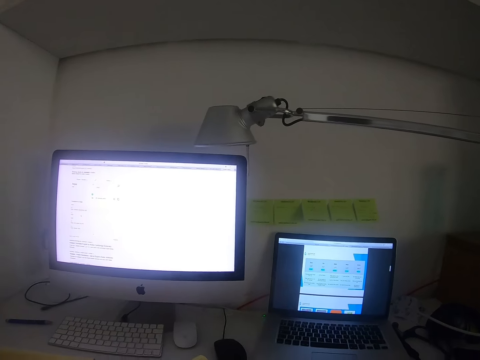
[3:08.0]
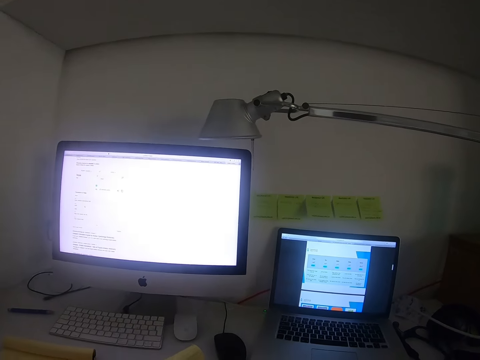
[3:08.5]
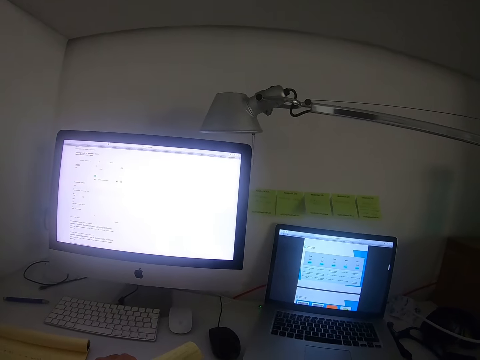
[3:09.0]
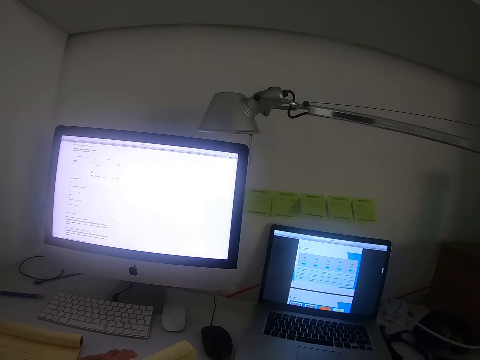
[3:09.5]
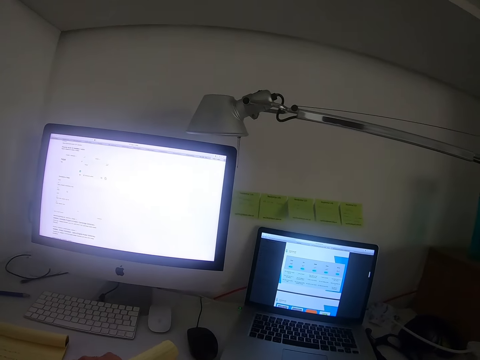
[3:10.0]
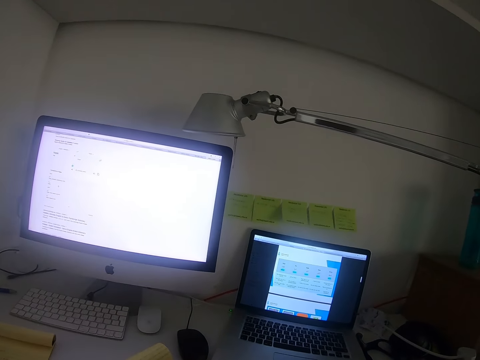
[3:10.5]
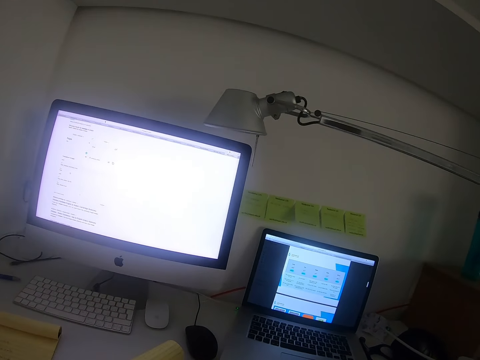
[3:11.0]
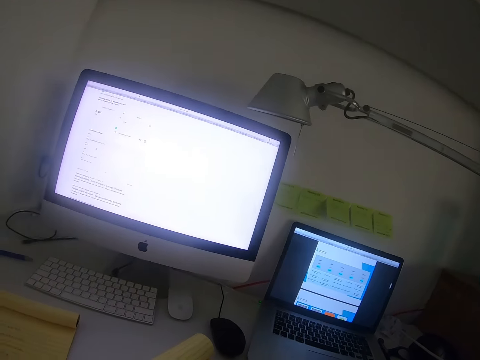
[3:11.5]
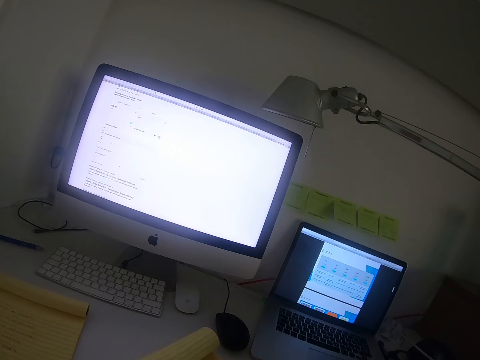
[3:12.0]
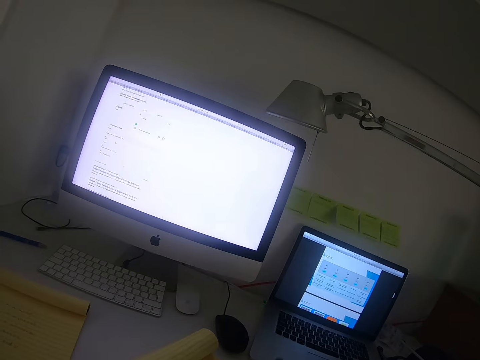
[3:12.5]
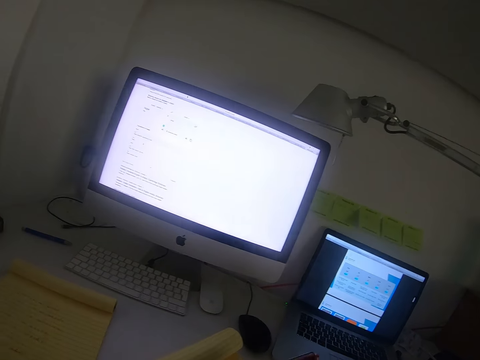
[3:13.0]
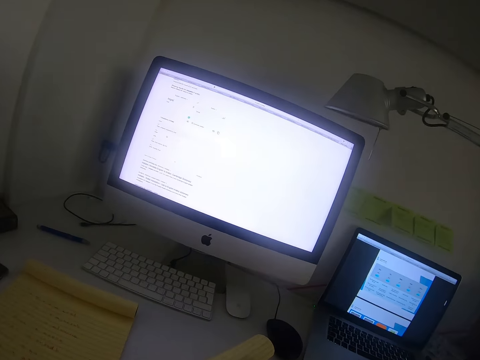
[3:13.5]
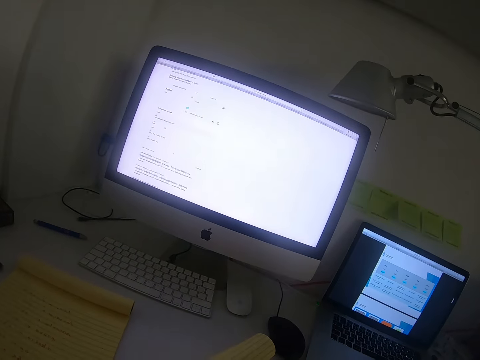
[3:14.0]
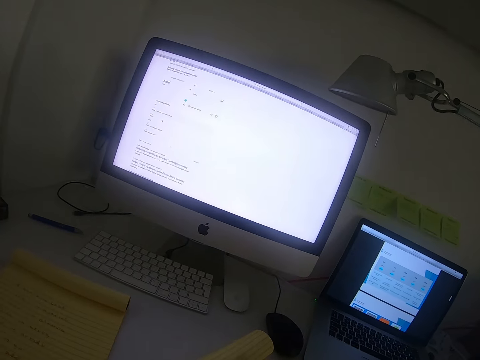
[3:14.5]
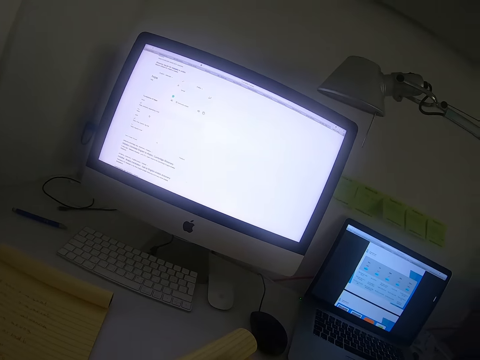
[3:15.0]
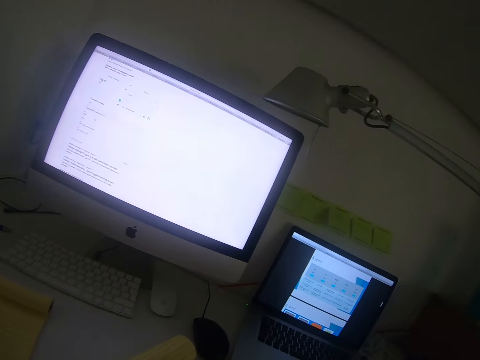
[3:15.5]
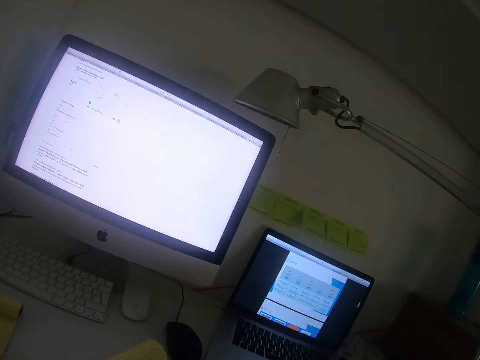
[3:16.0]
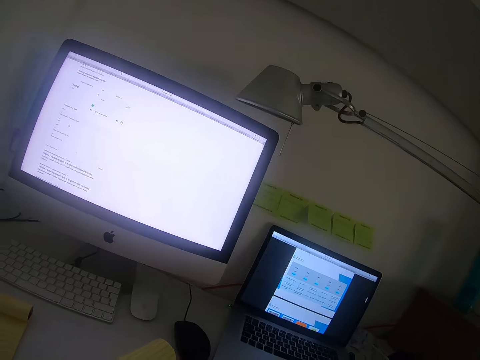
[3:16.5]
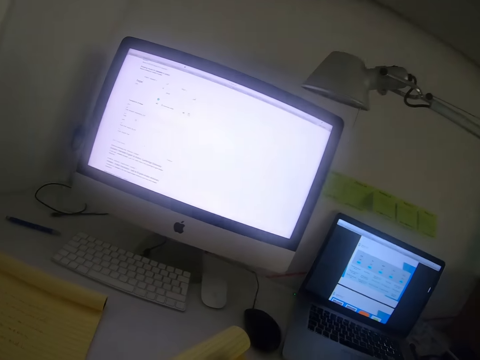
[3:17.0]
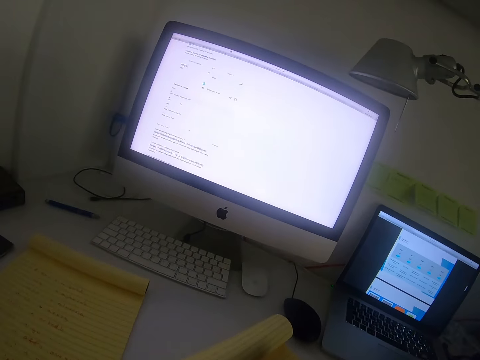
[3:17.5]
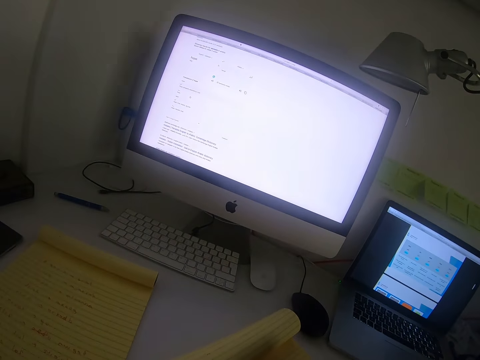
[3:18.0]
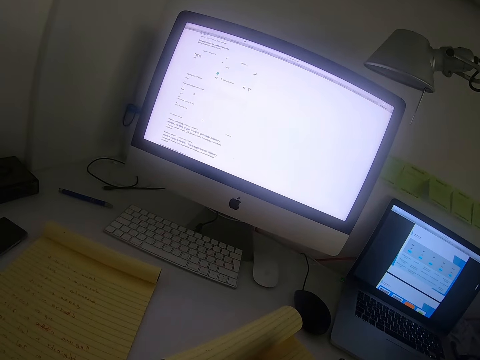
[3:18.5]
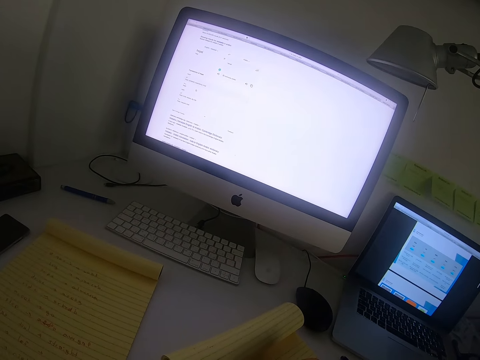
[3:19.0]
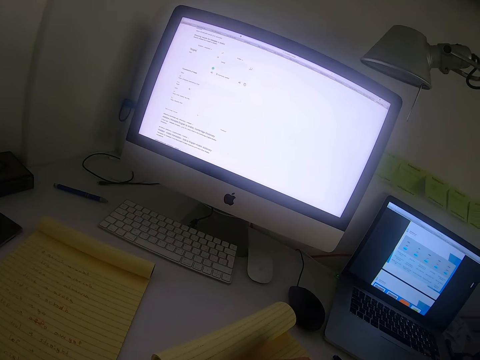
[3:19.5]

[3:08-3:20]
The camera wearer puts the exercise book on the desk. They pick up a pen. They look around the room. They write on the exercise book. They stare at the laptop. They write on the exercise book.

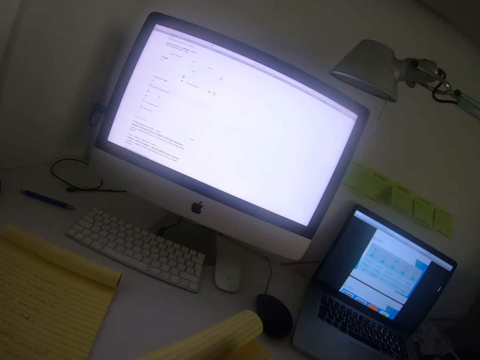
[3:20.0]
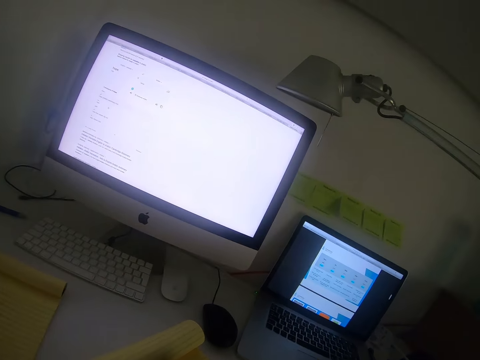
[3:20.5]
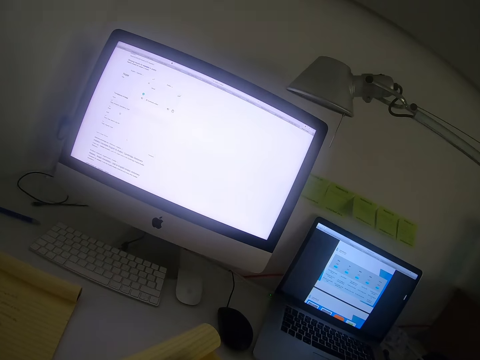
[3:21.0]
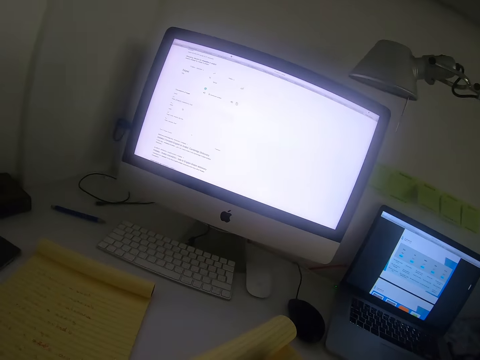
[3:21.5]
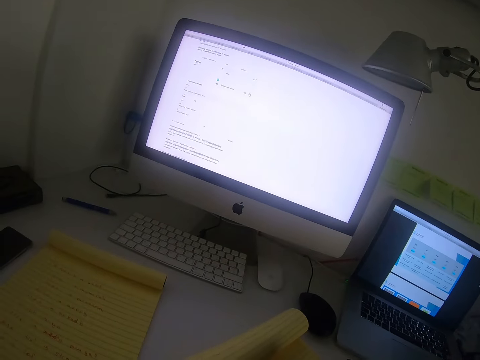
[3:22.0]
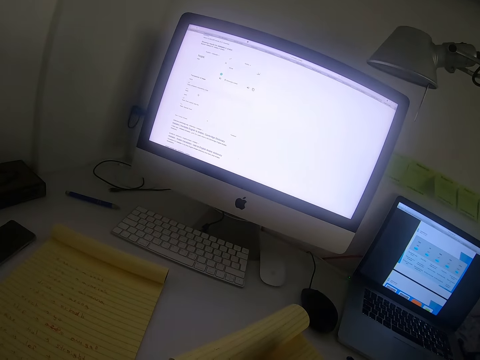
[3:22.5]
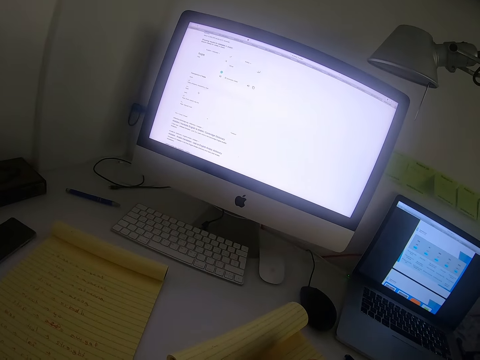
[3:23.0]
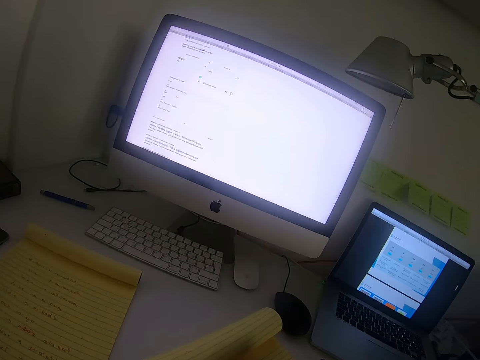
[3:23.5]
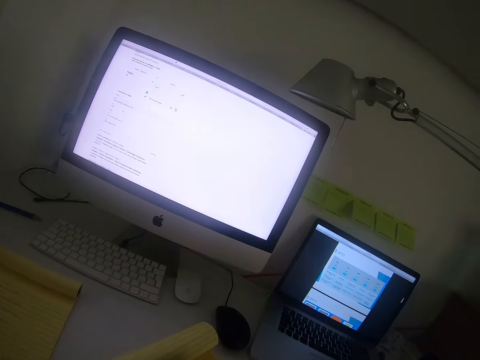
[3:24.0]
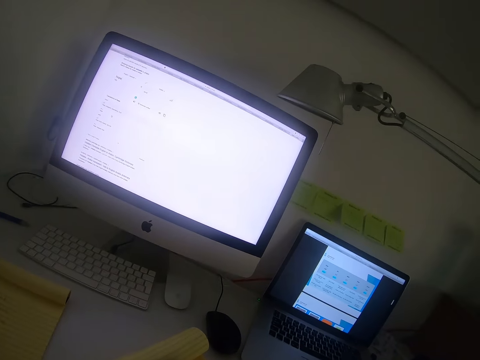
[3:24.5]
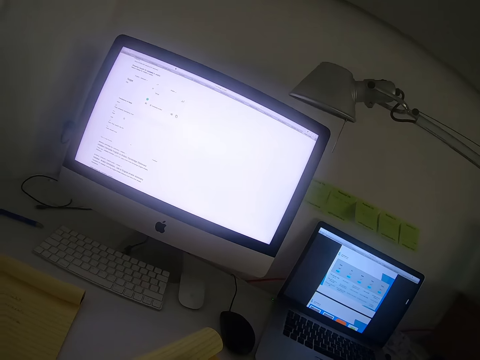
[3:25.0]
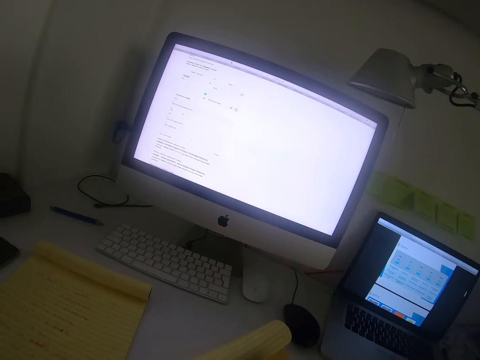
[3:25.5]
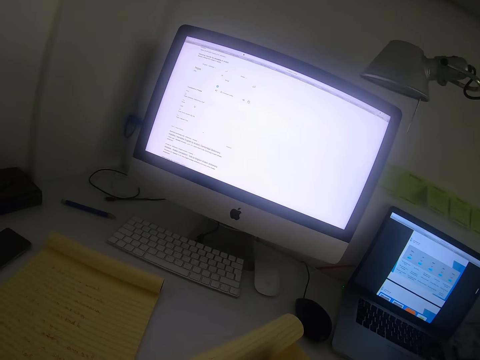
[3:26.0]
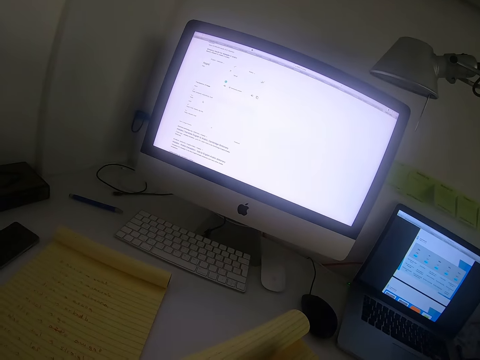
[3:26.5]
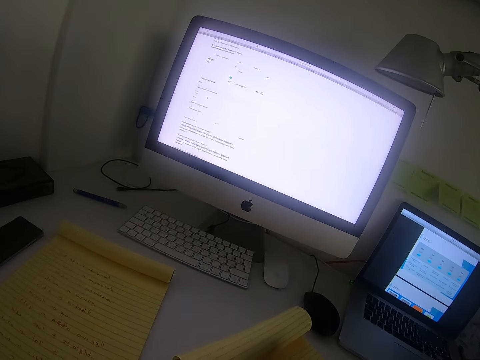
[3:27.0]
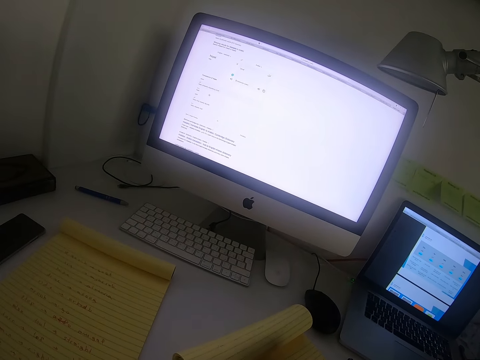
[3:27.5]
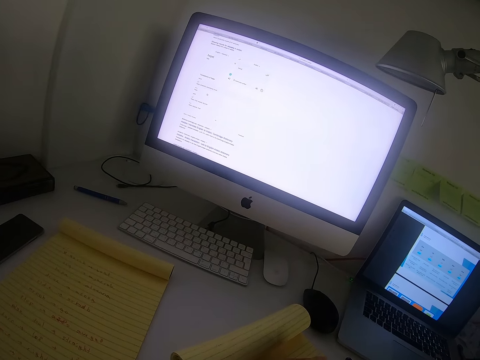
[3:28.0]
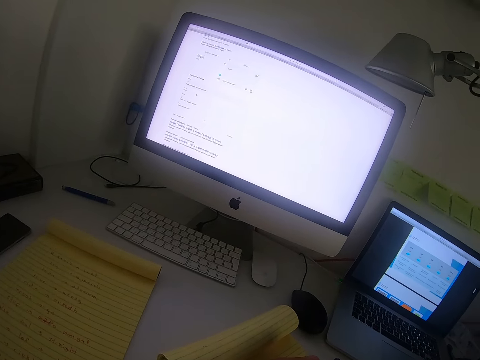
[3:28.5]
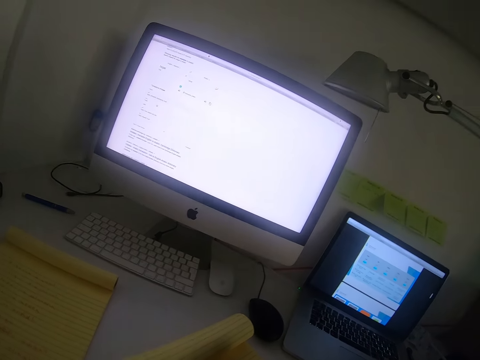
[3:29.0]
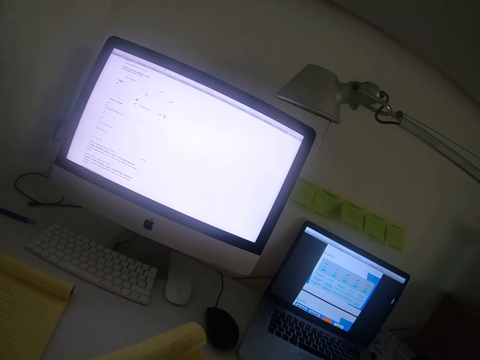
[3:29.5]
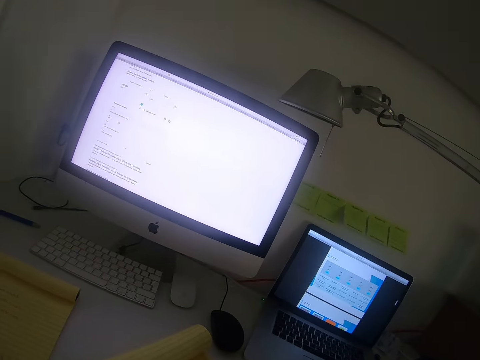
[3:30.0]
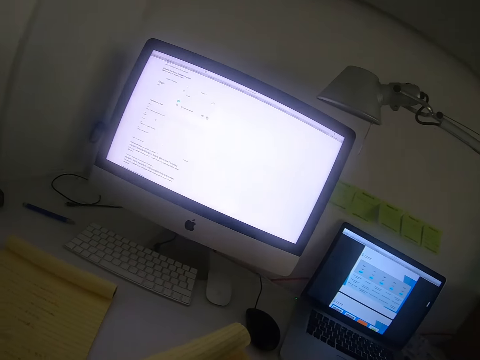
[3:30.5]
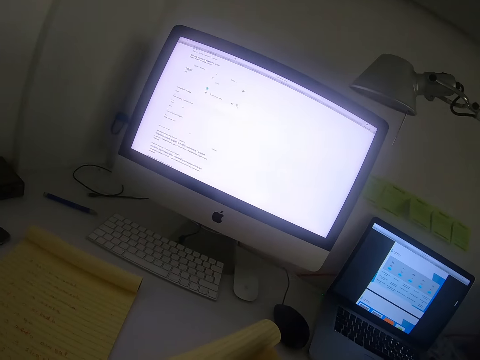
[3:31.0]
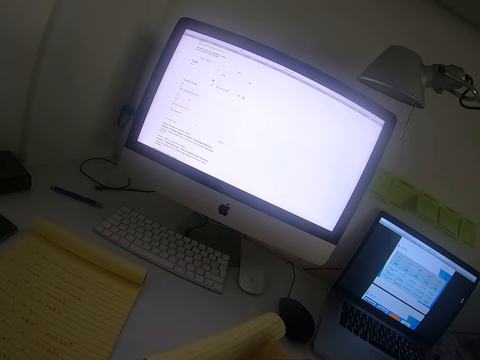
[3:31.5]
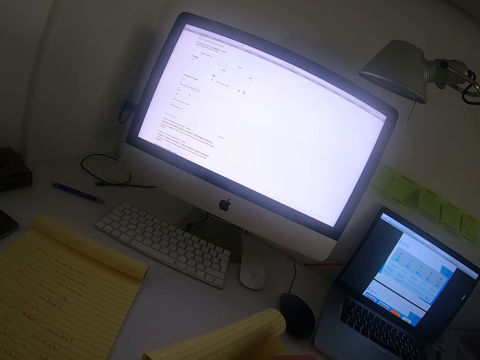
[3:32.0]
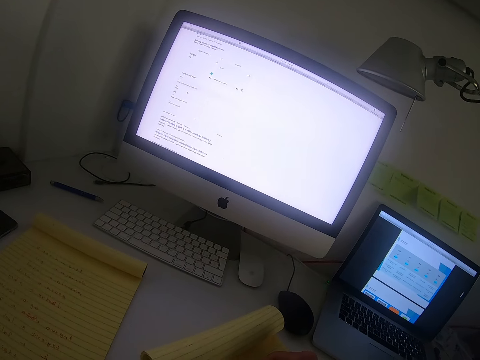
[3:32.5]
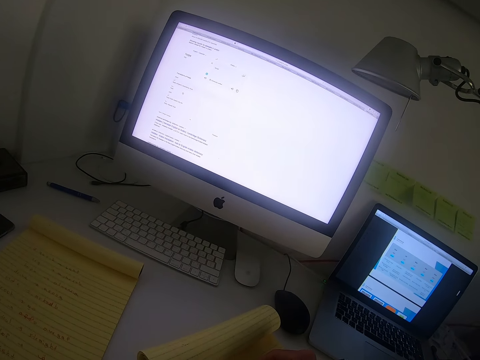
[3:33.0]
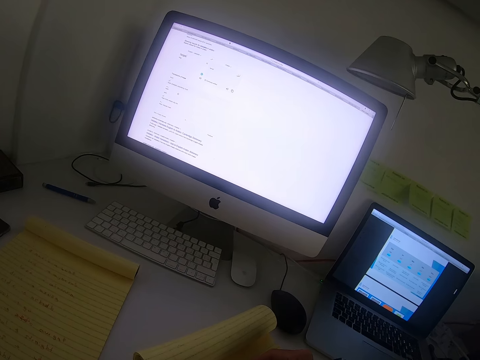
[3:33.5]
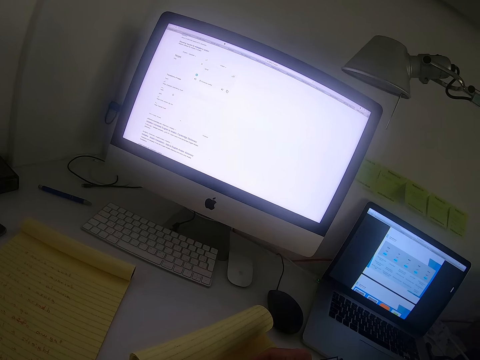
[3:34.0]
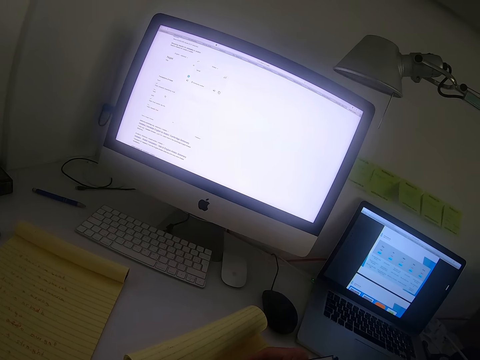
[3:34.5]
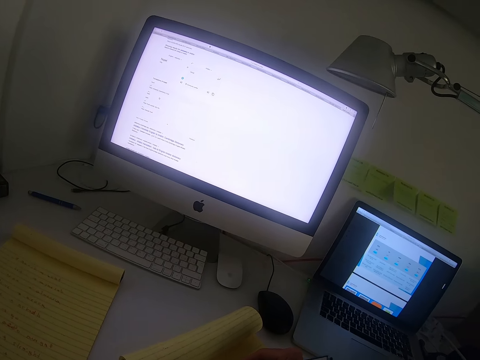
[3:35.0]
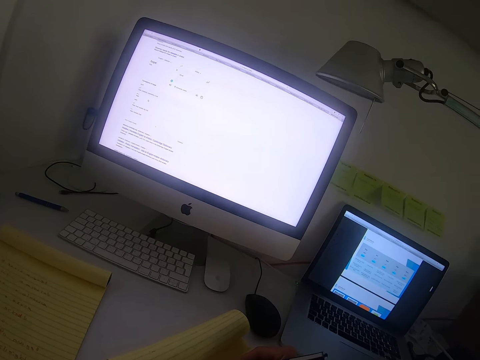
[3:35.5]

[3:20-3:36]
The camera wearer stares at the laptop. They write on the exercise book. They stare at the laptop. They write on the exercise book. They move the pen. They stare at the laptop. They write on the exercise book.
